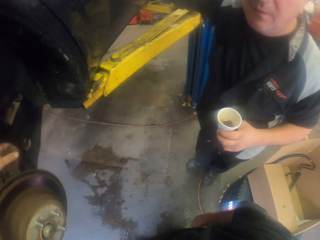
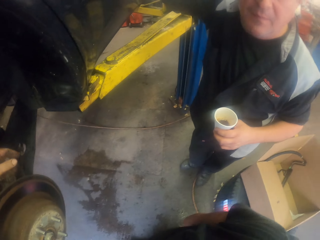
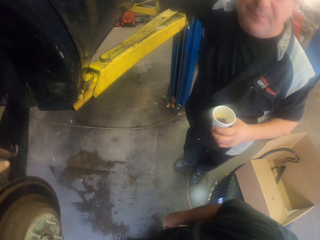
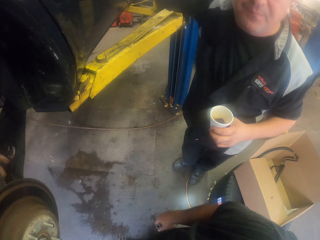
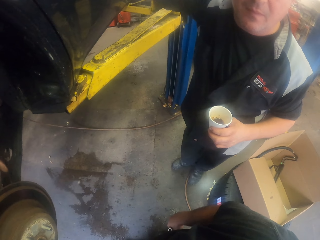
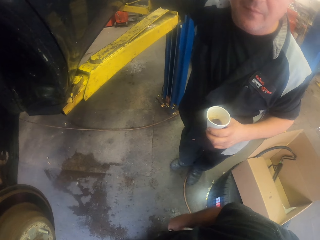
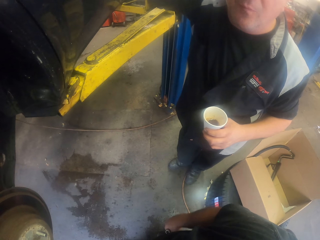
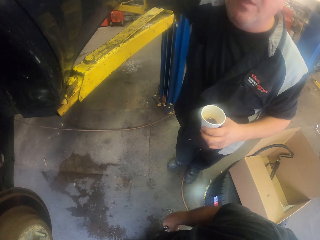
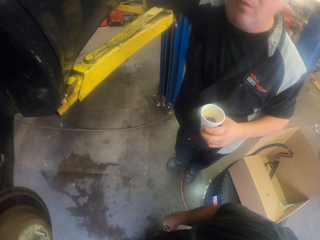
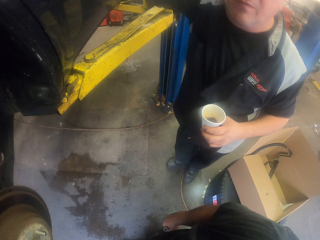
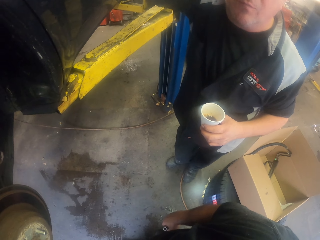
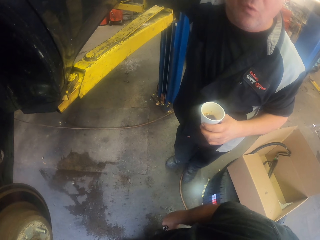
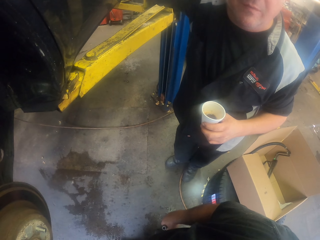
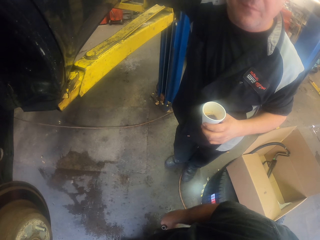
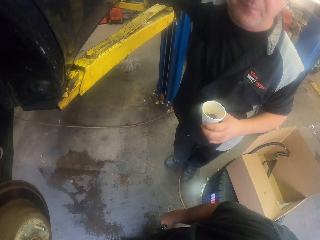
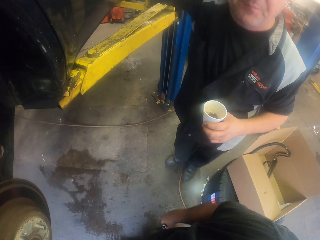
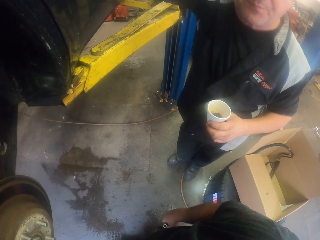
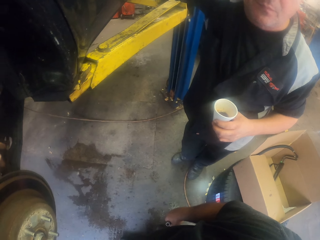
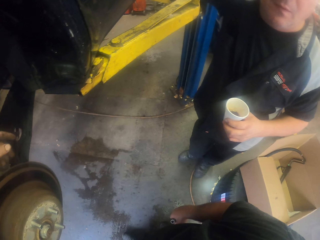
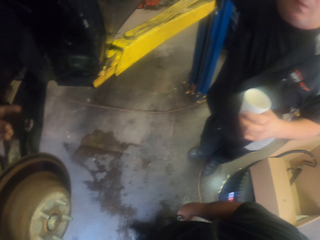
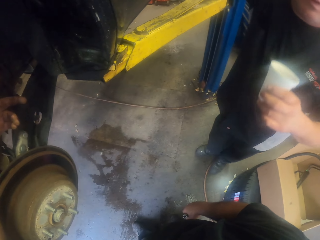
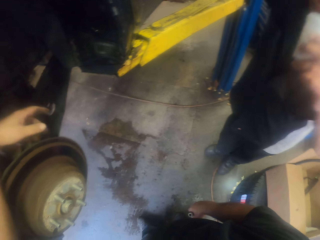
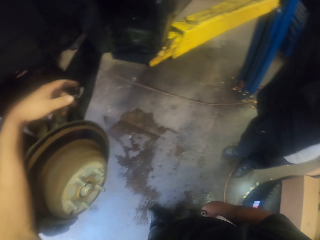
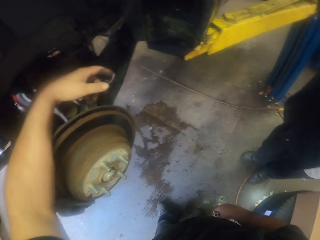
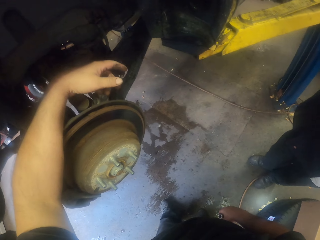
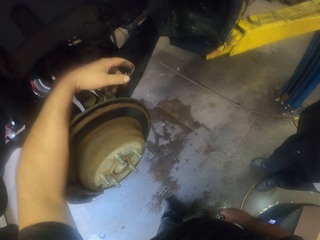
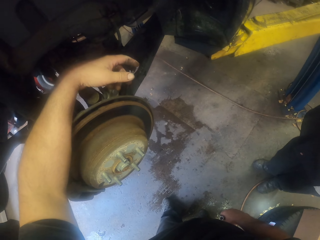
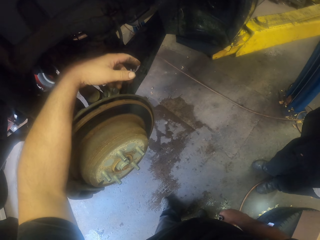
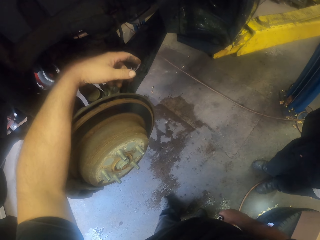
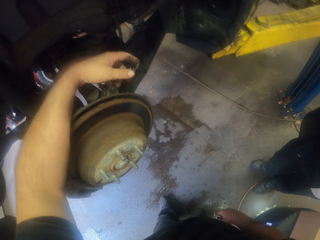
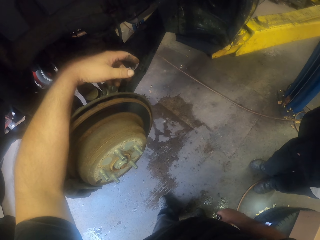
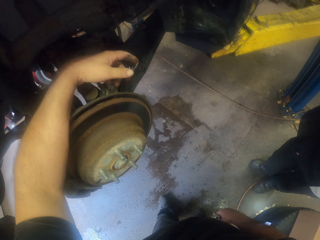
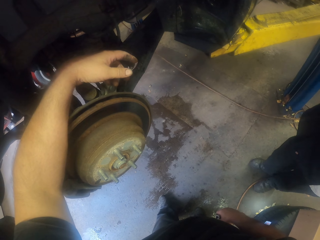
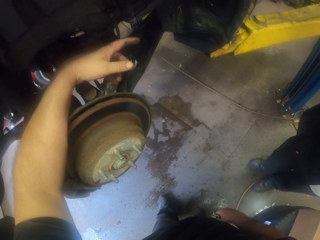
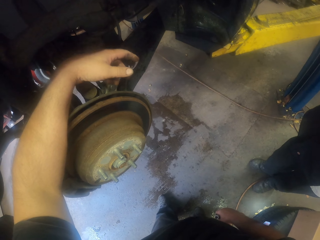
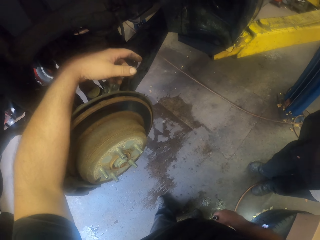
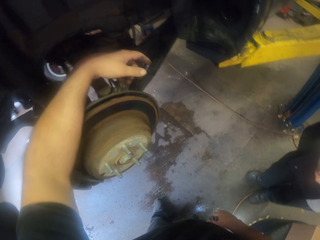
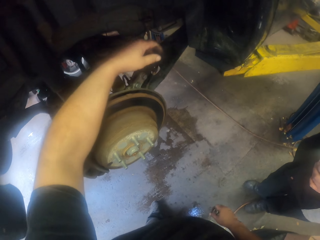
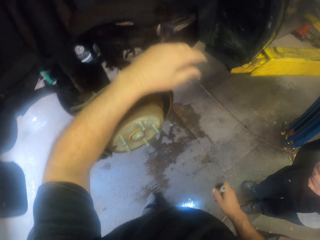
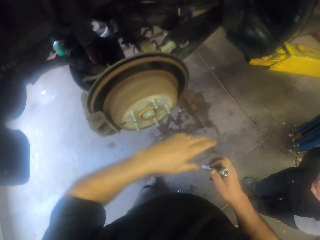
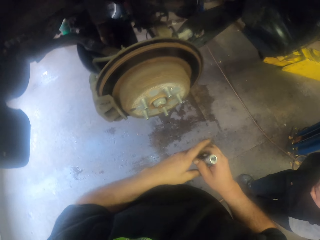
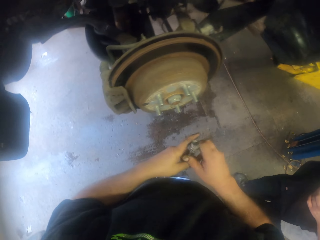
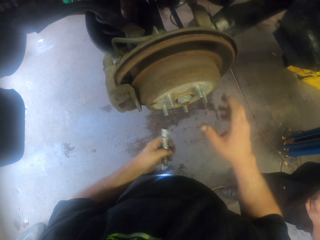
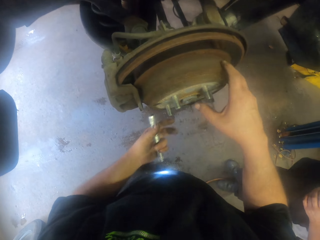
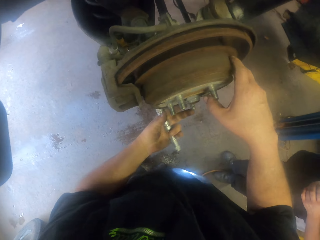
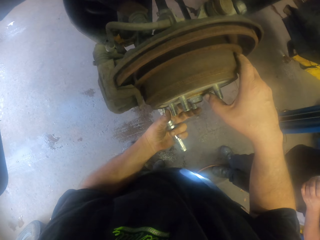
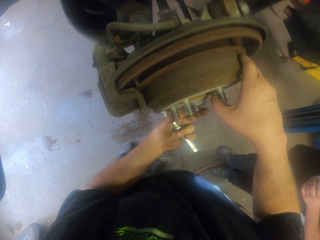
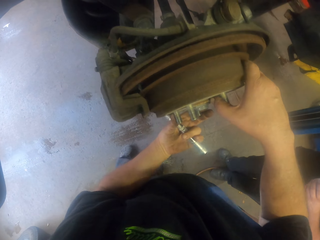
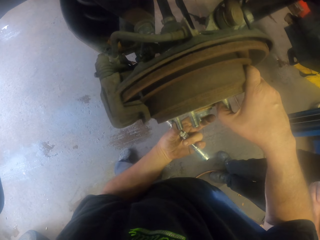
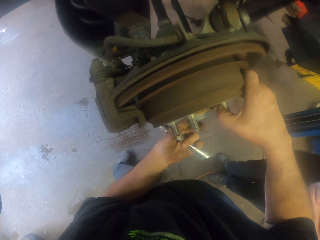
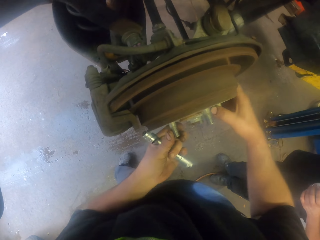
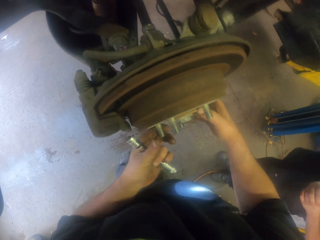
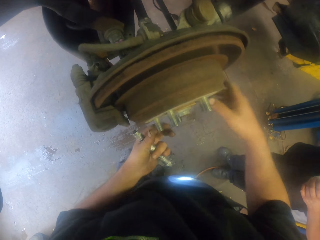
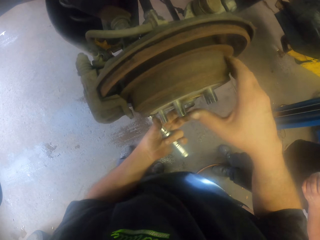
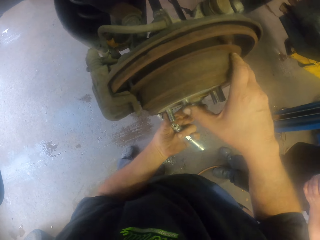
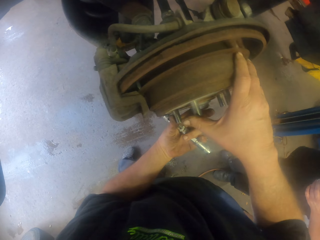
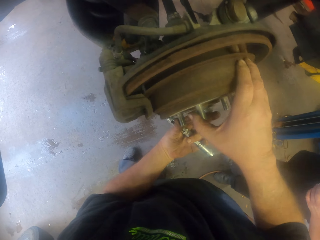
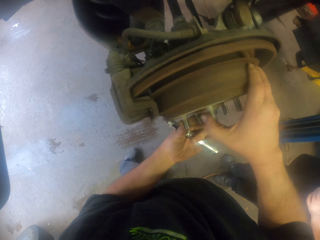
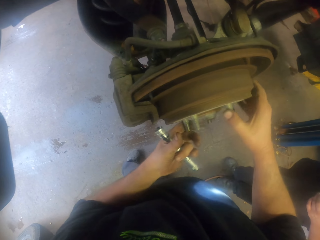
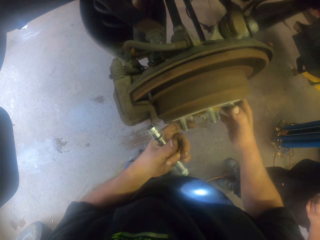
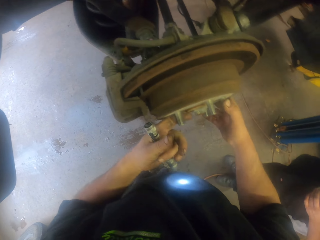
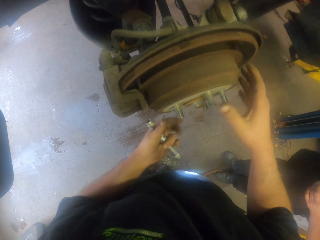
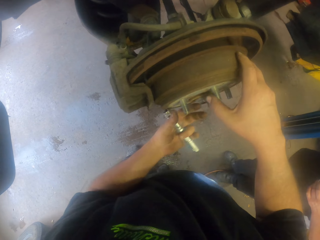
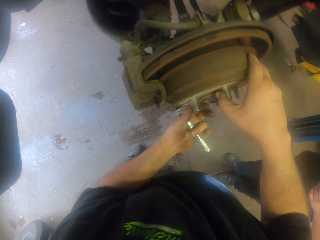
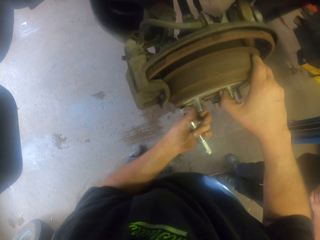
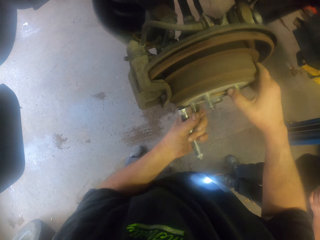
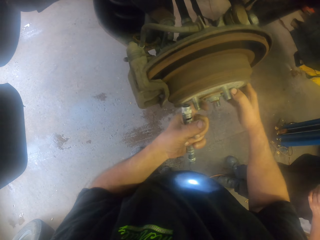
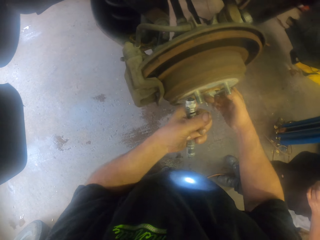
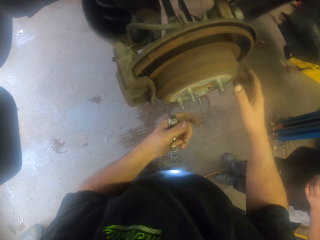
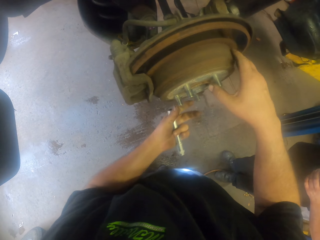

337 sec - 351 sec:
A man holds a cup, talks to the camera wearer and drinks coffee. The camera wearer turns to the side. They talk with gestures. They pass the torch to the left hand. They hold the torch. They rotate the wheel disc.

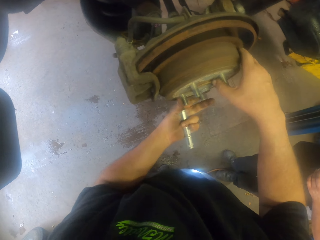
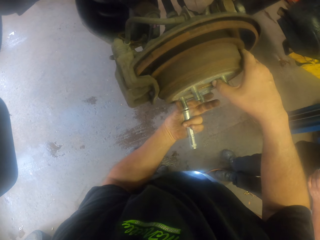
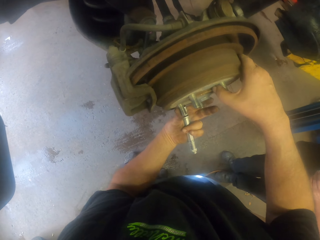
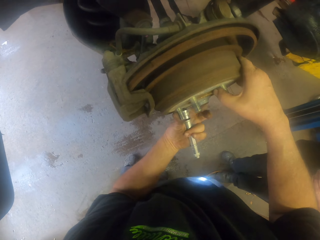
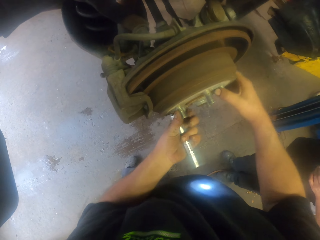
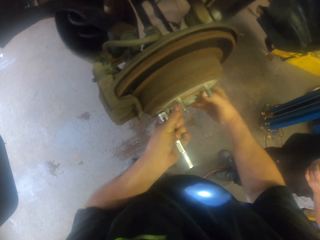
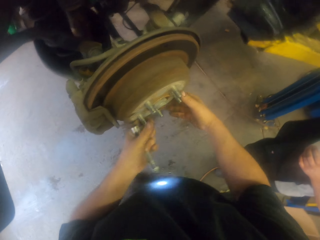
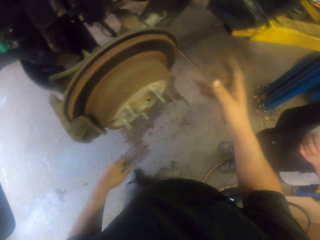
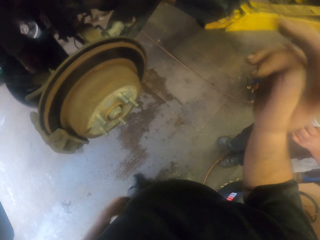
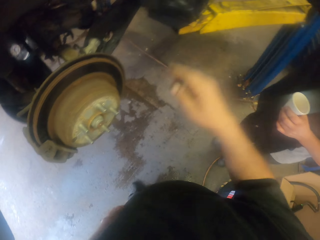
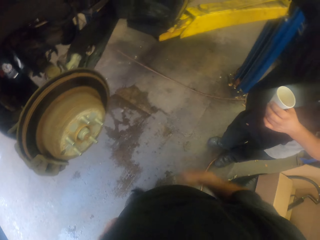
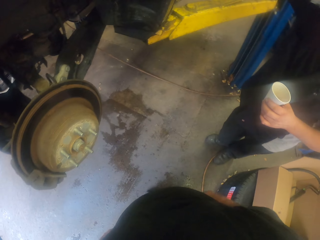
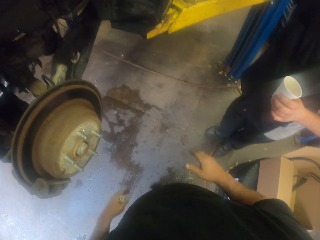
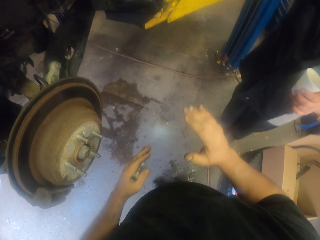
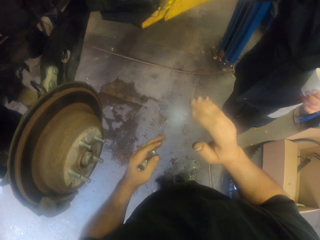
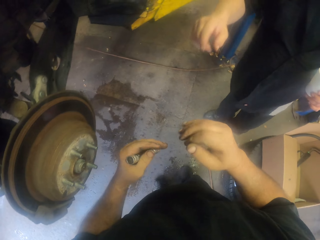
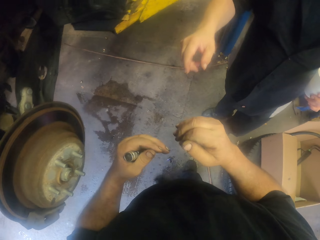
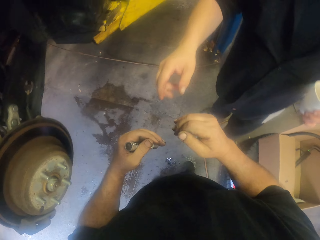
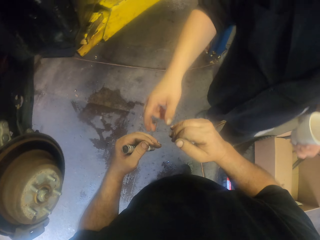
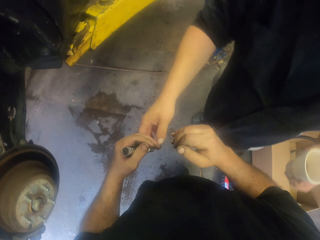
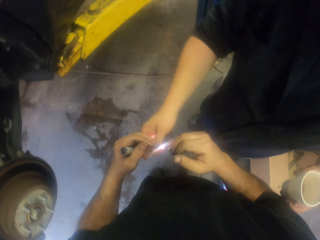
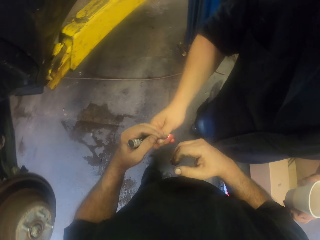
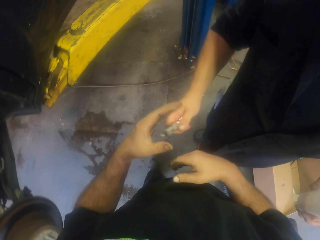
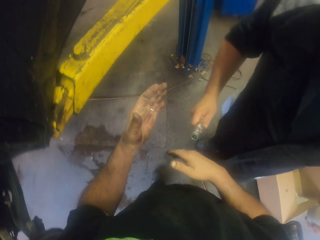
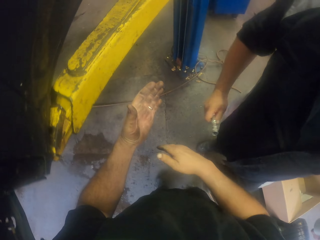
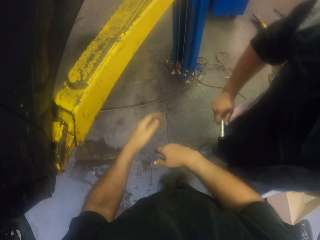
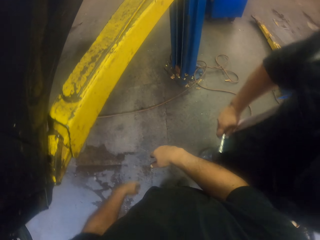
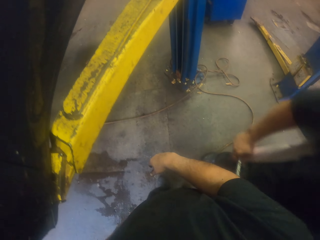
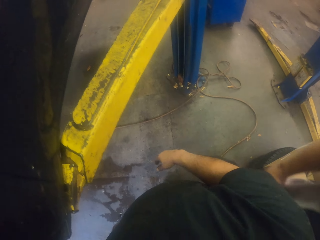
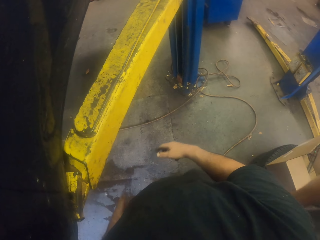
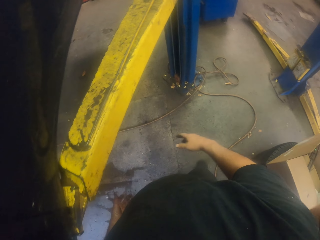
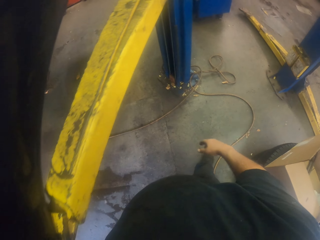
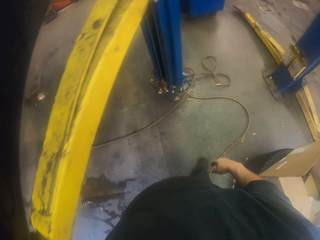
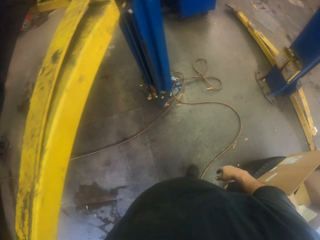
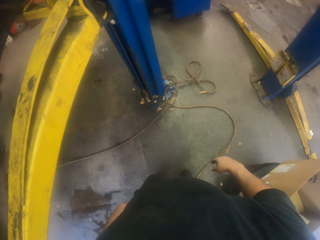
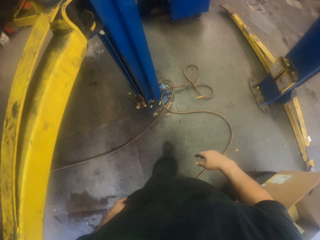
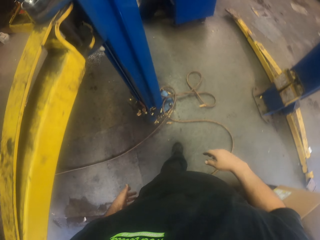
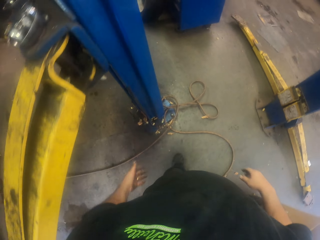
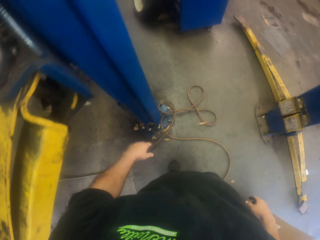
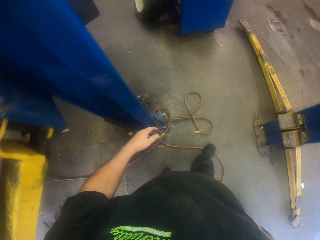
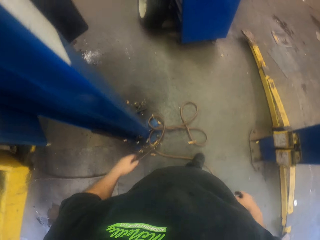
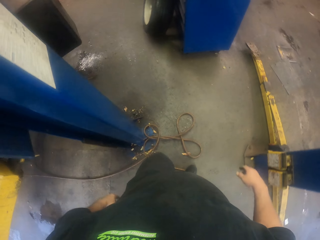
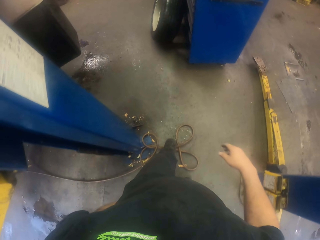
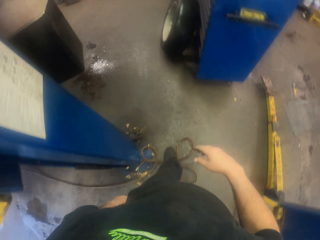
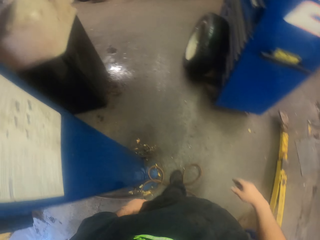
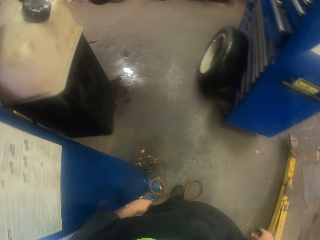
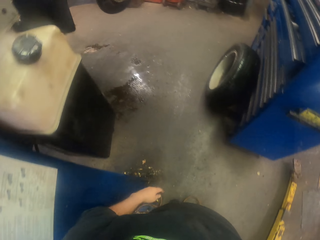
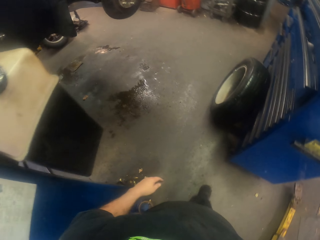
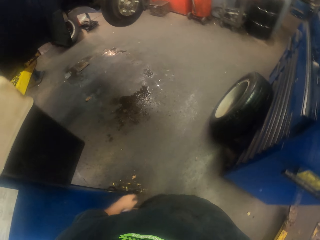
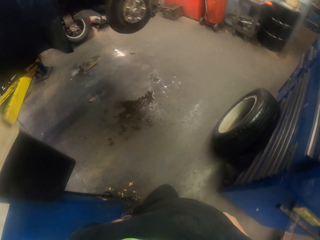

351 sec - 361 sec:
The camera wearer talks with gestures. They turn to the side. A man holds a cup. The camera wearer passes a torch to the man. The man holds the torch. The man walks. The camera wearer walks around.
